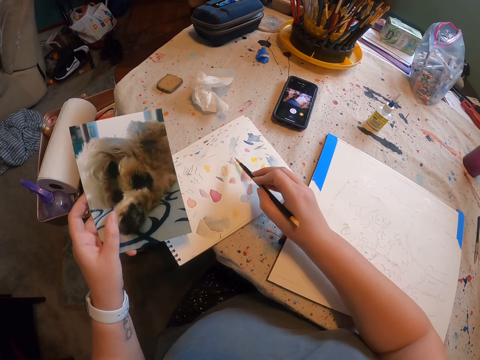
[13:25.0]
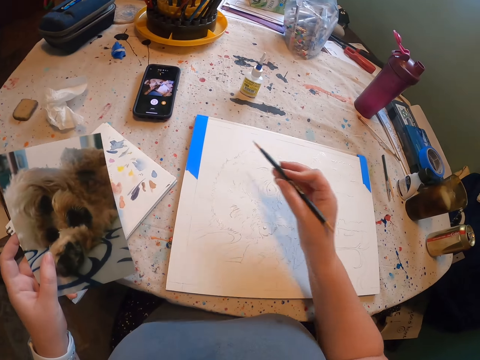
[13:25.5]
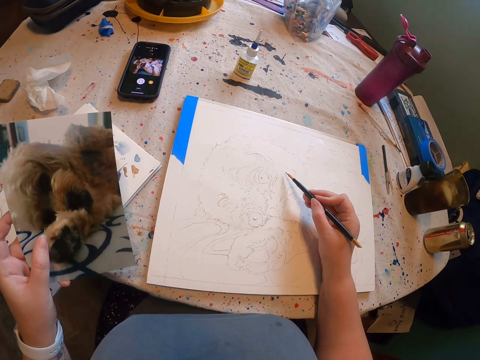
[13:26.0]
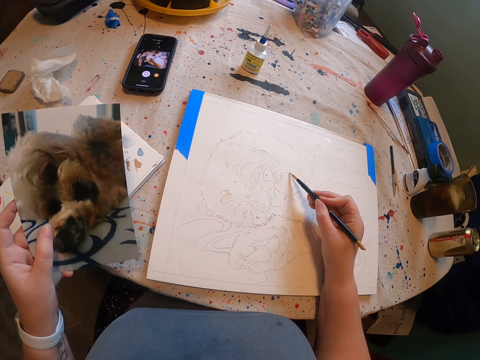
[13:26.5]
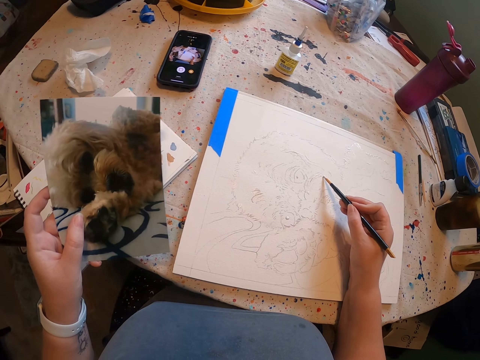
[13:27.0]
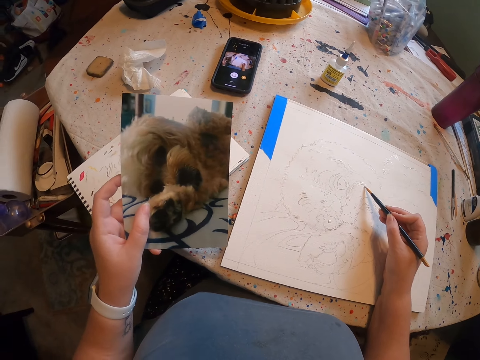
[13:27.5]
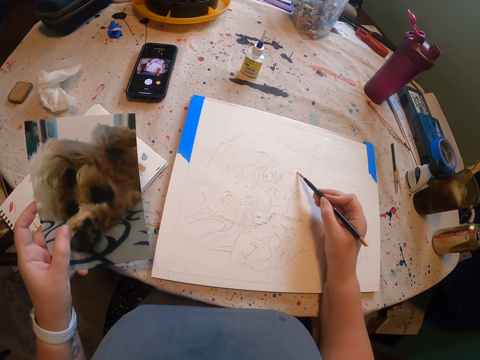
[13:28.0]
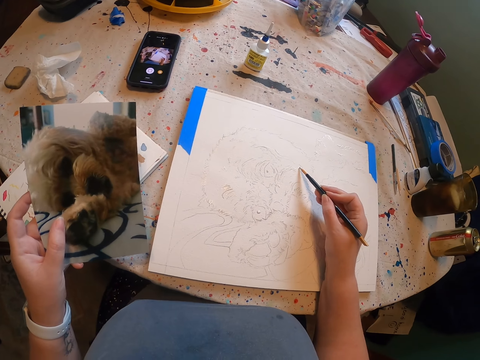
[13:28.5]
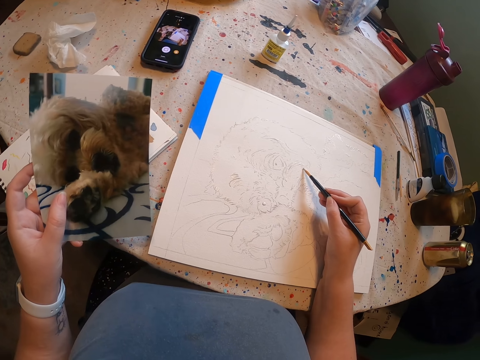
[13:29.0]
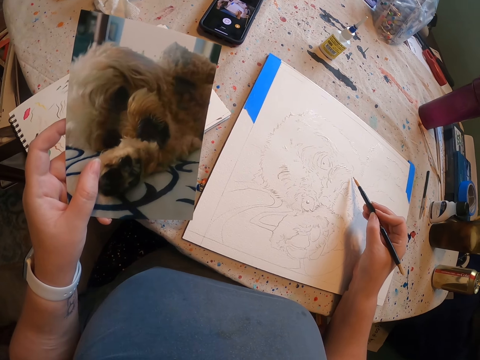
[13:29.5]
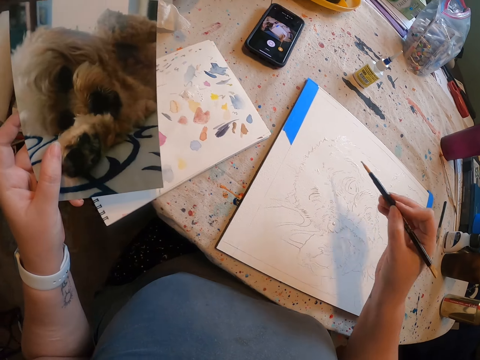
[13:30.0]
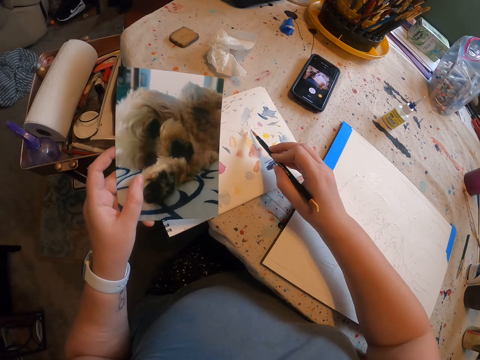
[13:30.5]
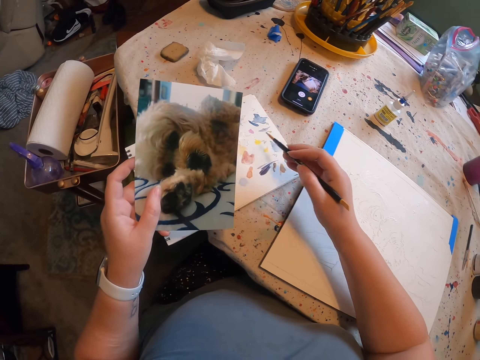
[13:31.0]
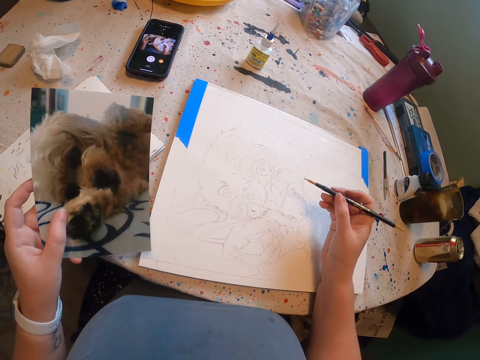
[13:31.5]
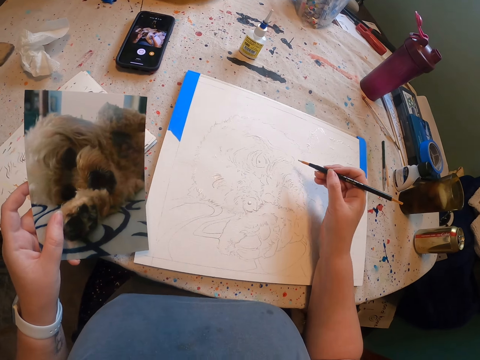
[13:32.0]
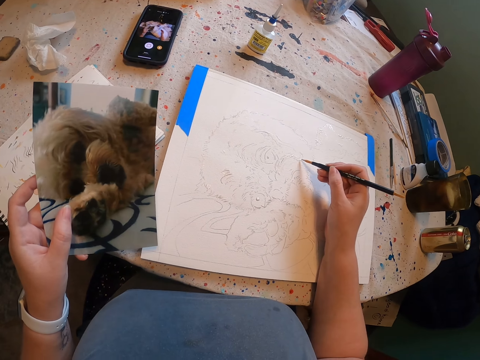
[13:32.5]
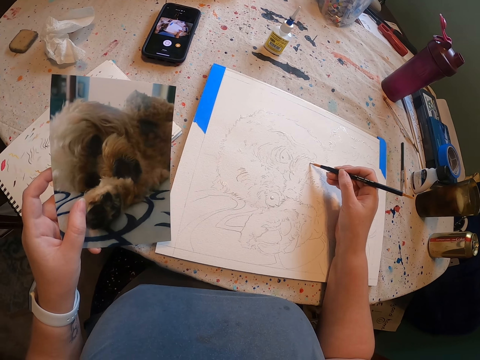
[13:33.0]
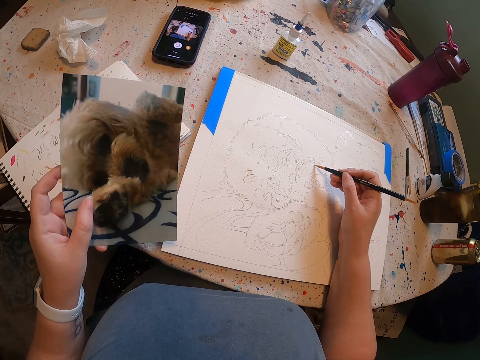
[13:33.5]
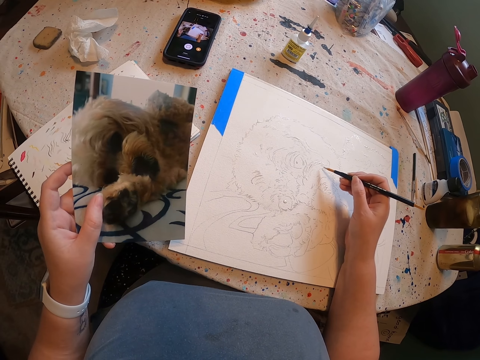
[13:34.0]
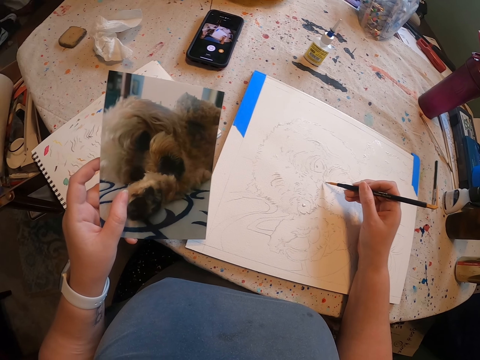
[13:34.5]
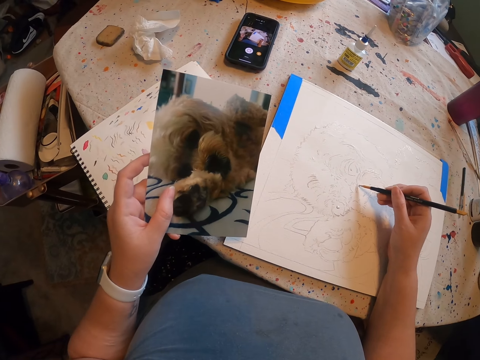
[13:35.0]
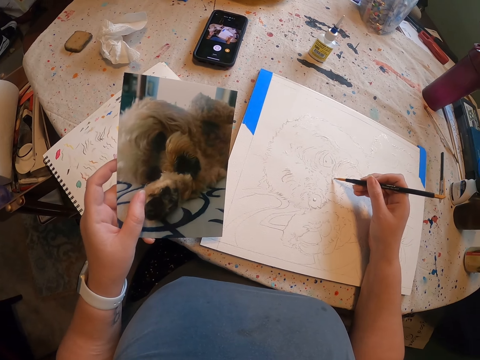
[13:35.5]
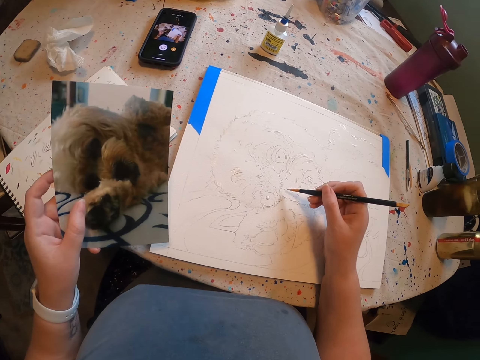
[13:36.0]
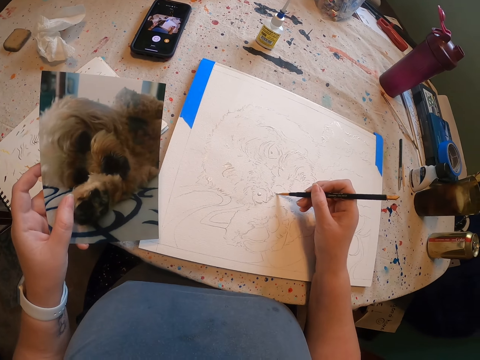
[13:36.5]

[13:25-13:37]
The camera wearer applies paint on a brush. They draw with the brush. They apply paint on the brush. They draw with the brush.

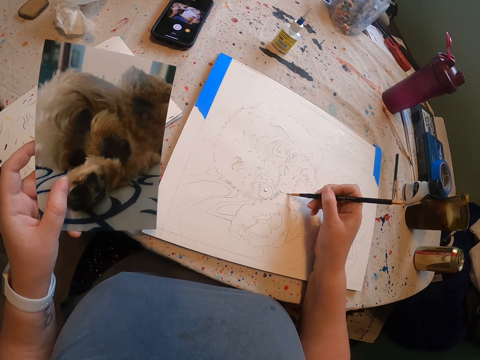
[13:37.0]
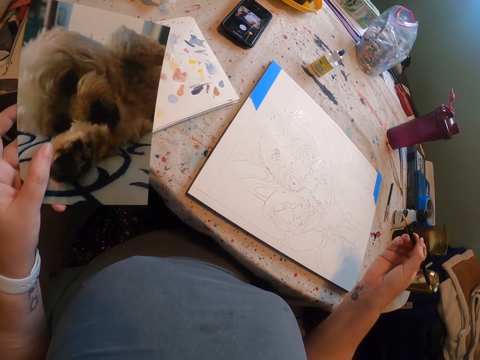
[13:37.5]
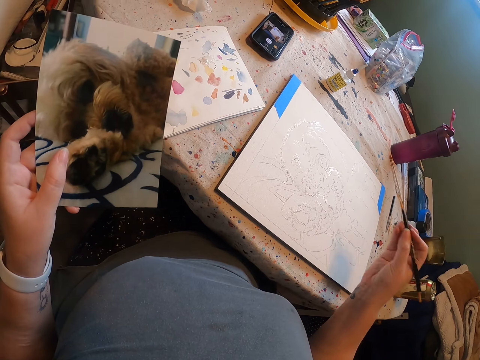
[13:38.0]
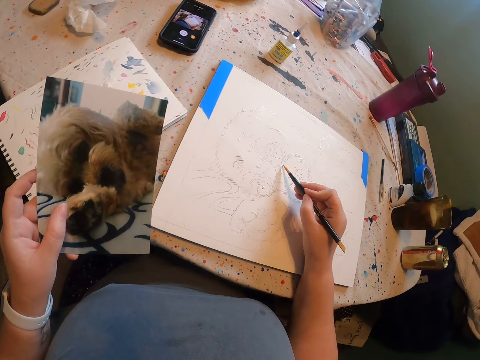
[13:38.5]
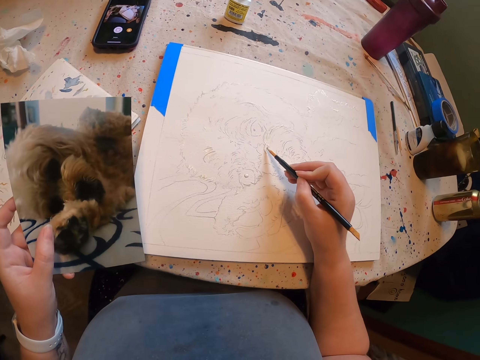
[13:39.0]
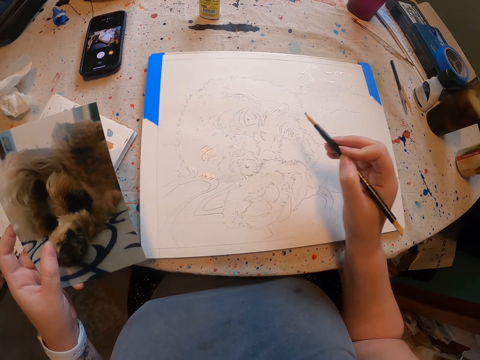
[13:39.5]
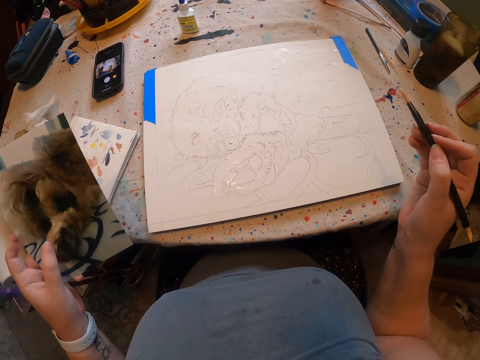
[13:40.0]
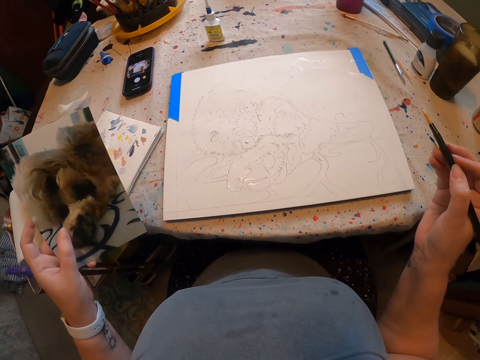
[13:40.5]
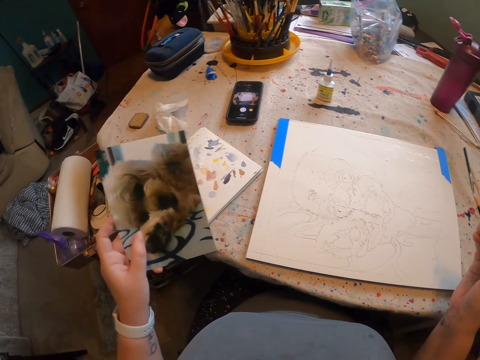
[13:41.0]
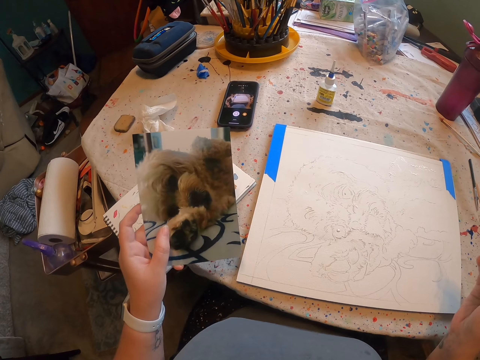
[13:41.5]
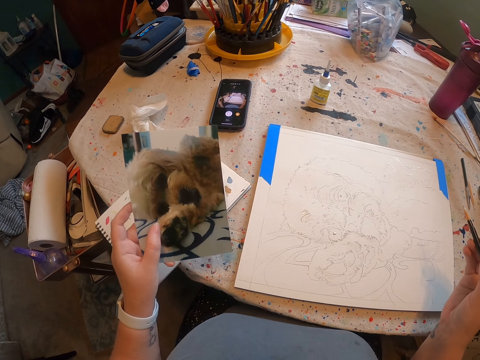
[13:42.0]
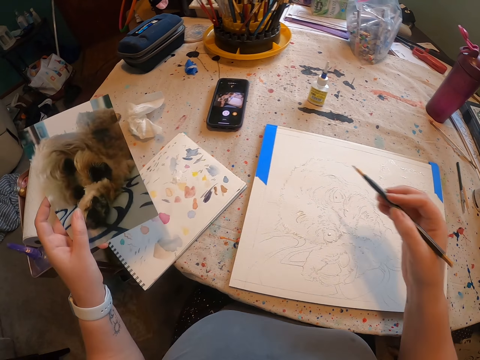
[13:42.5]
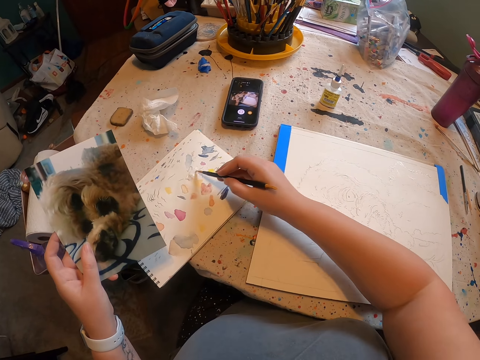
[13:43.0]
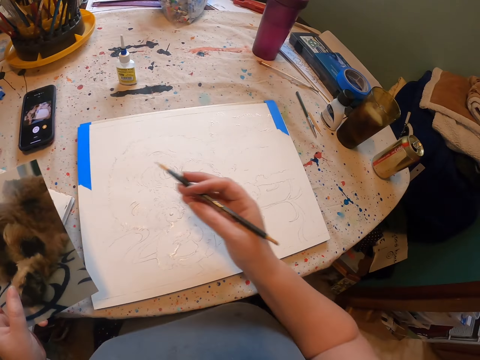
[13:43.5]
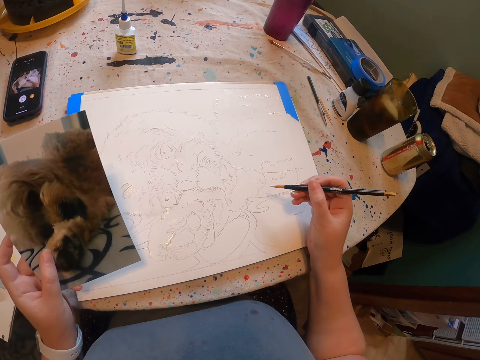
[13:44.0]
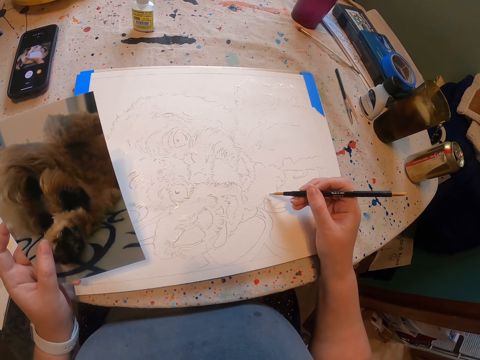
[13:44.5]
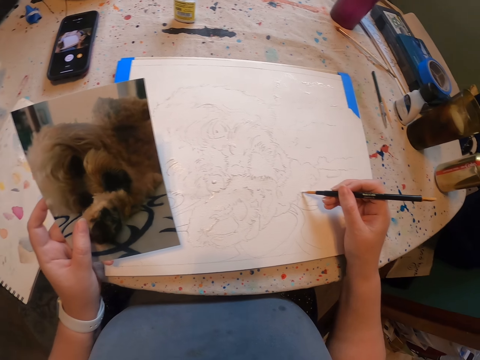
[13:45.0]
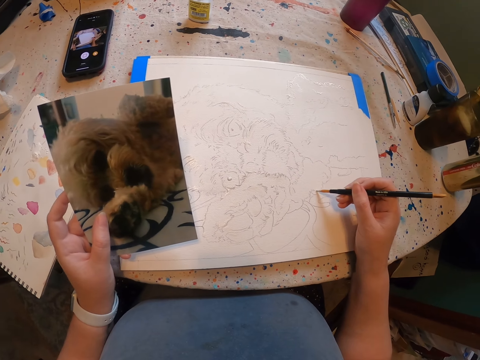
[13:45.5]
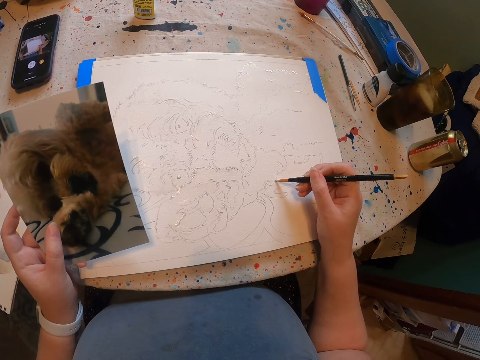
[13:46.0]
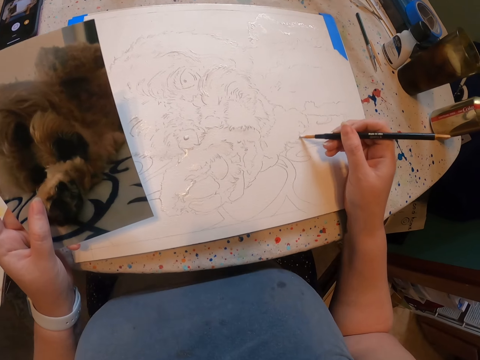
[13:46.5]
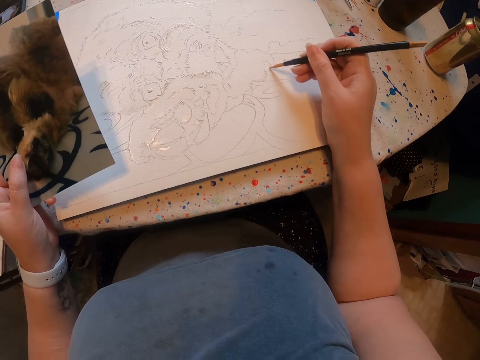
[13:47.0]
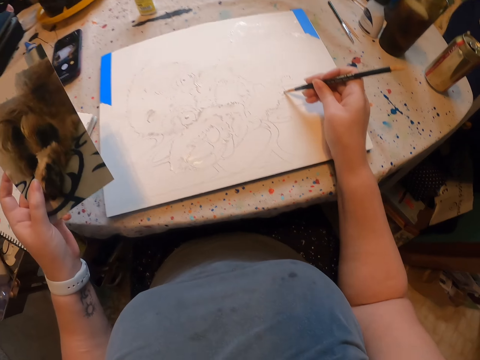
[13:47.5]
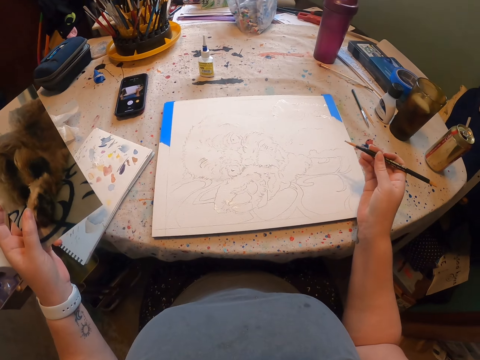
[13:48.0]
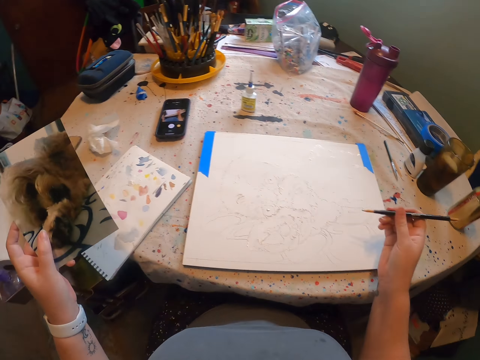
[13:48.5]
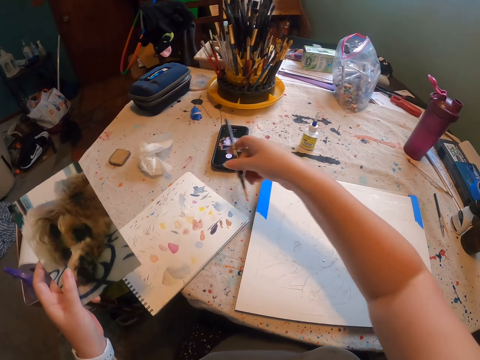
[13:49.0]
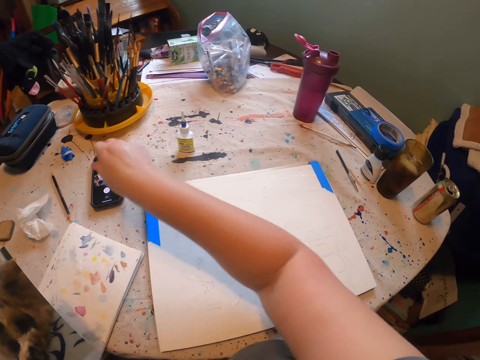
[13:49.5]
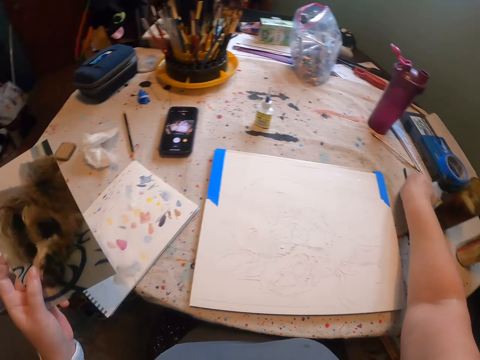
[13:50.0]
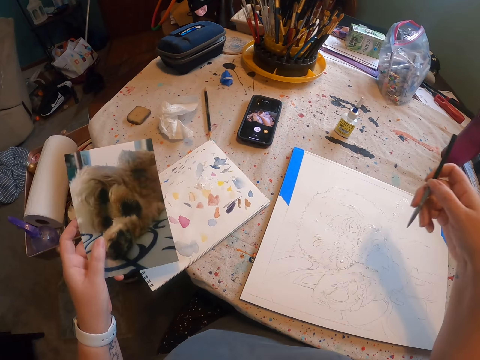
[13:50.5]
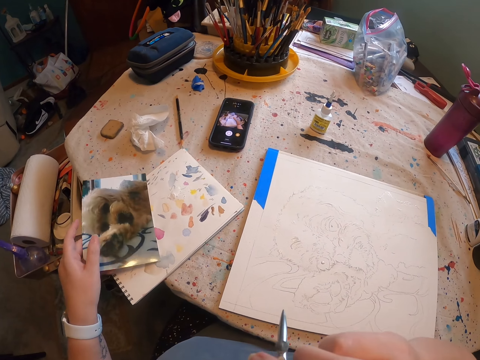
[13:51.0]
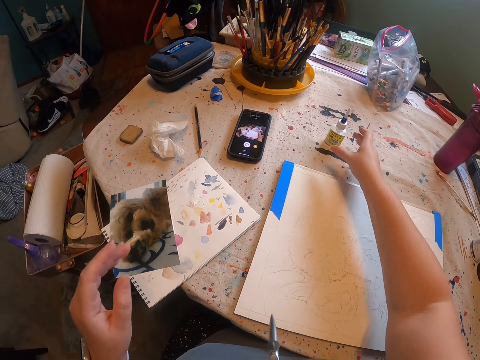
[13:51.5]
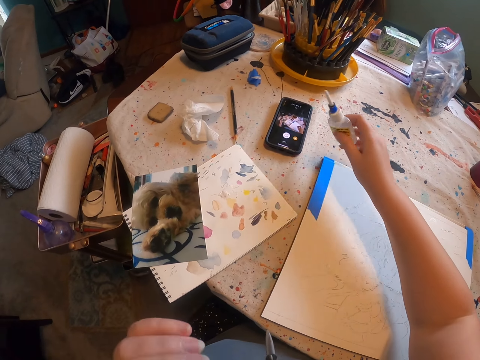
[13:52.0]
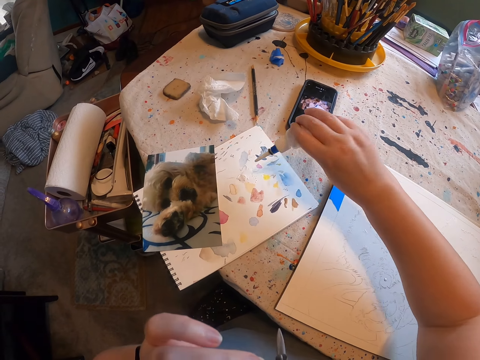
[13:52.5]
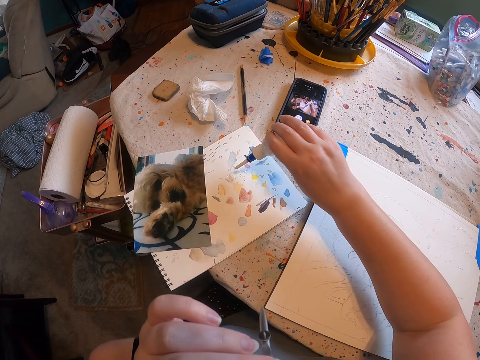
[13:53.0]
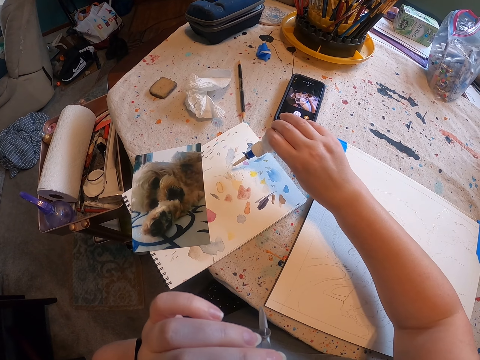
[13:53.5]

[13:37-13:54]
The camera wearer lifts her right hand. She puts the glue on the sketch. She draws with a brush. She lifts her right hand. She picks the glue from the paper. She applies paint on the brush. She puts the glue on the sketch. She paints the sketch with the paint brush on the paper. She turns to the side. She holds the paint brush. She drops the paint brush on the table. She turns to the side. She picks up the paint brush, holds the paint brush, holds a picture, and holds a paint bottle. She picks up the ink bottle.
